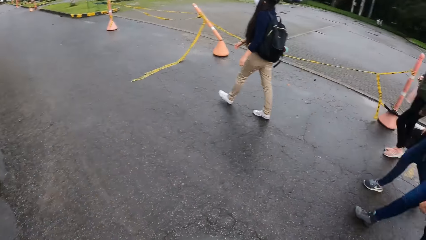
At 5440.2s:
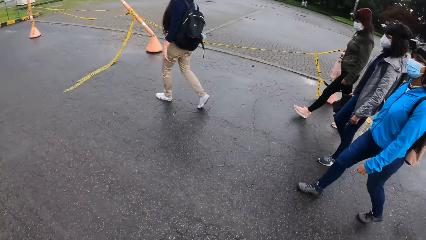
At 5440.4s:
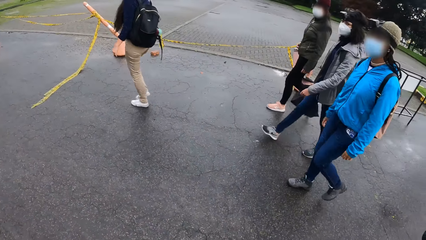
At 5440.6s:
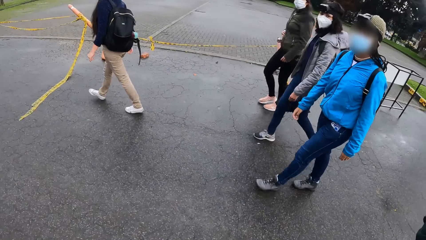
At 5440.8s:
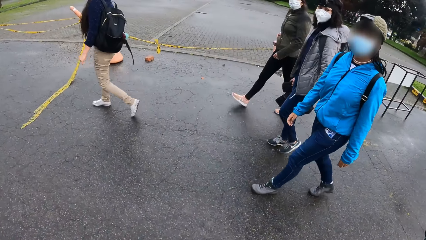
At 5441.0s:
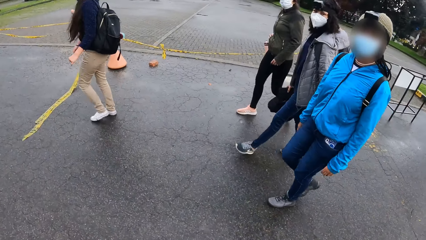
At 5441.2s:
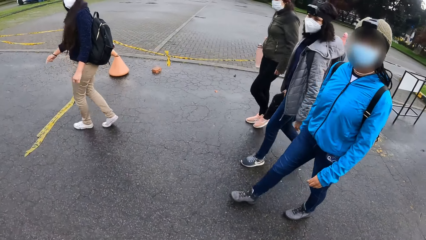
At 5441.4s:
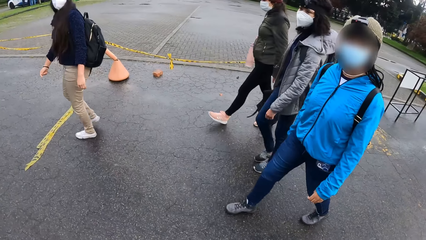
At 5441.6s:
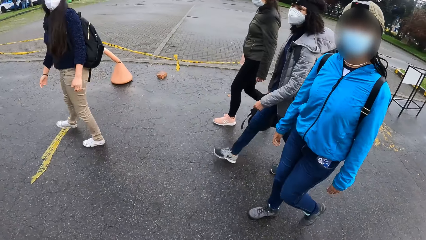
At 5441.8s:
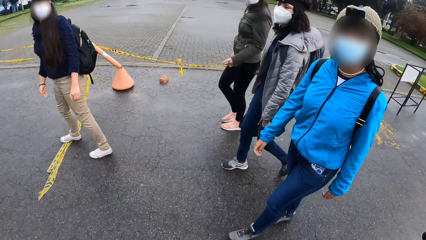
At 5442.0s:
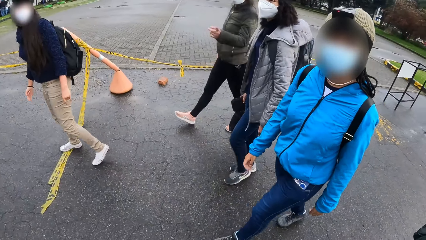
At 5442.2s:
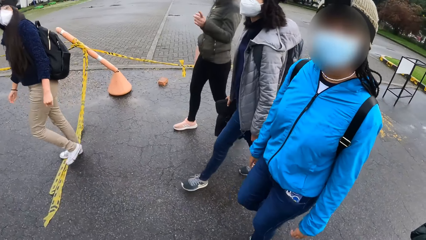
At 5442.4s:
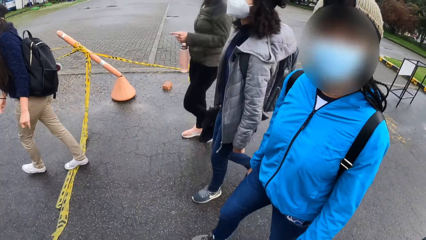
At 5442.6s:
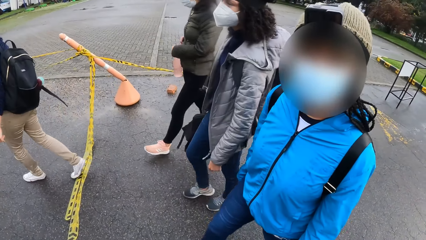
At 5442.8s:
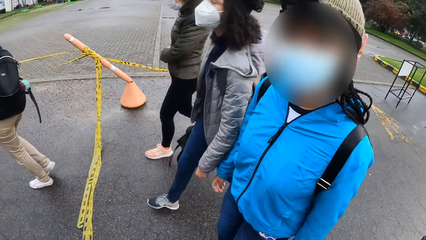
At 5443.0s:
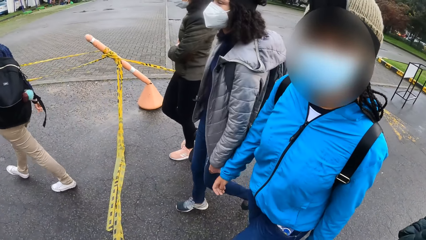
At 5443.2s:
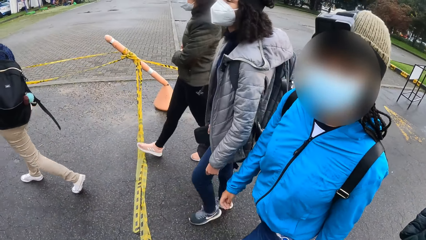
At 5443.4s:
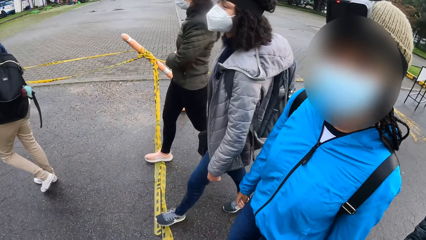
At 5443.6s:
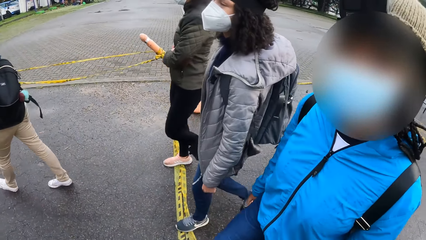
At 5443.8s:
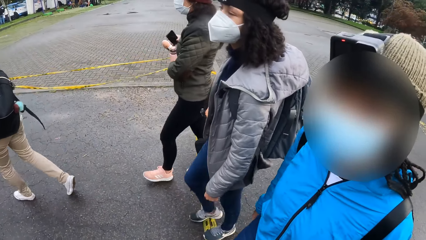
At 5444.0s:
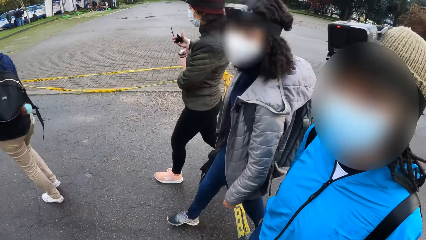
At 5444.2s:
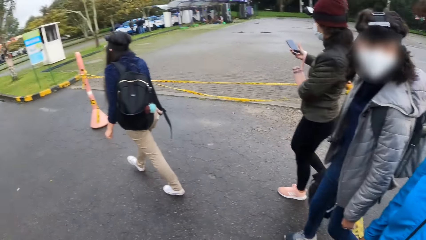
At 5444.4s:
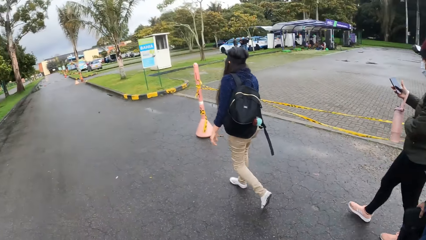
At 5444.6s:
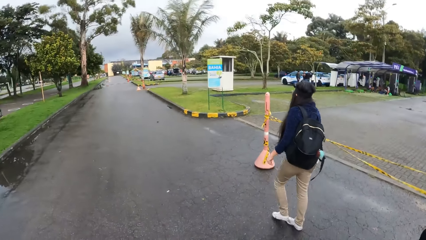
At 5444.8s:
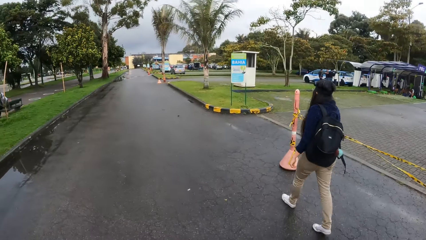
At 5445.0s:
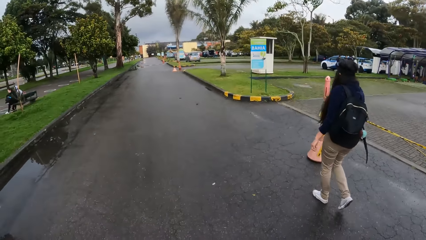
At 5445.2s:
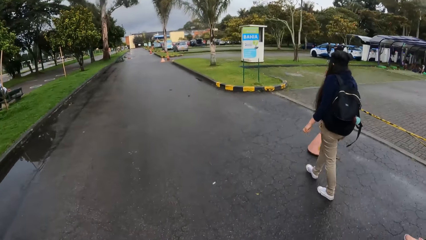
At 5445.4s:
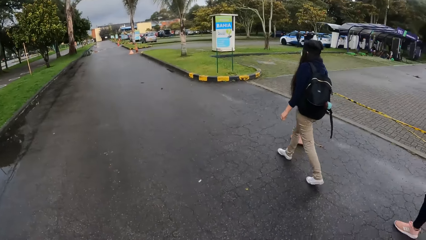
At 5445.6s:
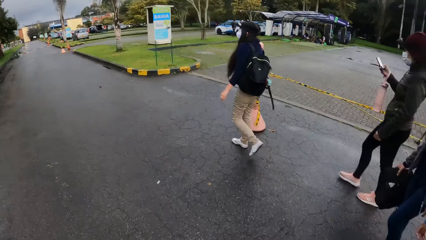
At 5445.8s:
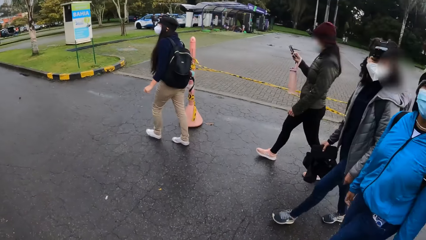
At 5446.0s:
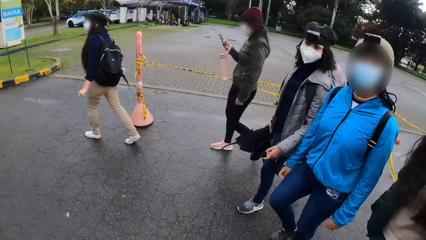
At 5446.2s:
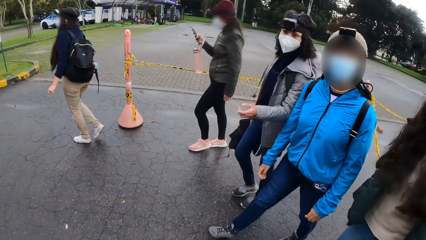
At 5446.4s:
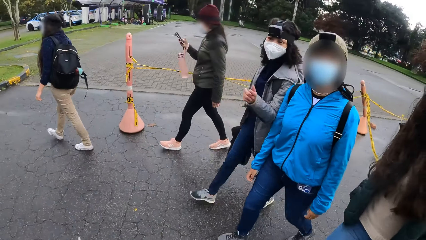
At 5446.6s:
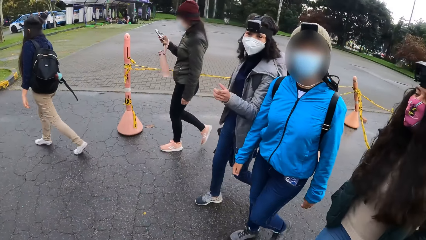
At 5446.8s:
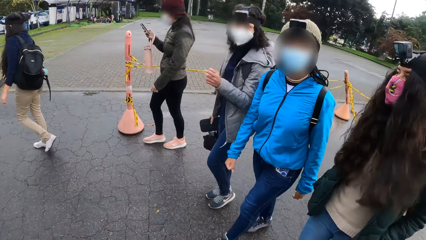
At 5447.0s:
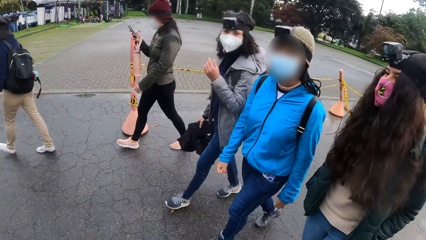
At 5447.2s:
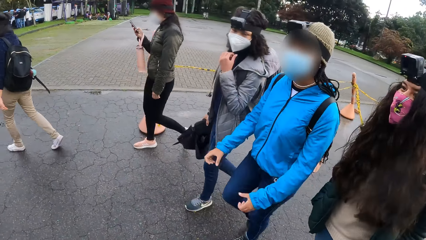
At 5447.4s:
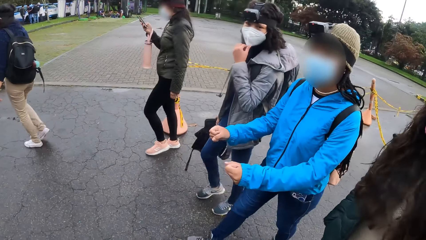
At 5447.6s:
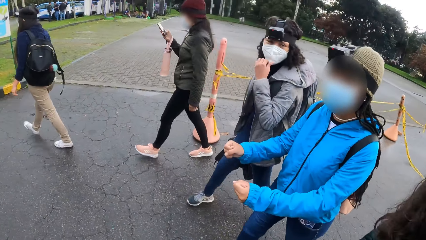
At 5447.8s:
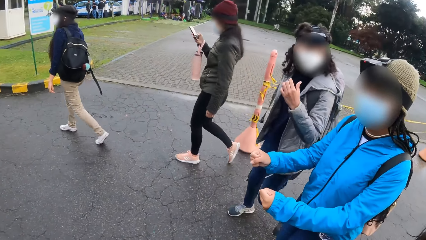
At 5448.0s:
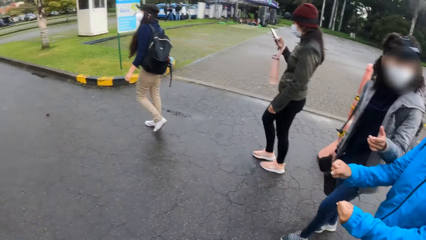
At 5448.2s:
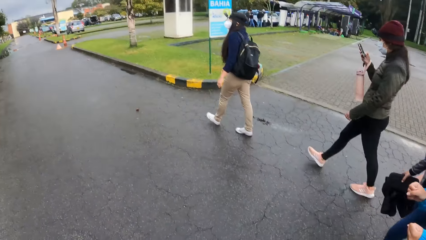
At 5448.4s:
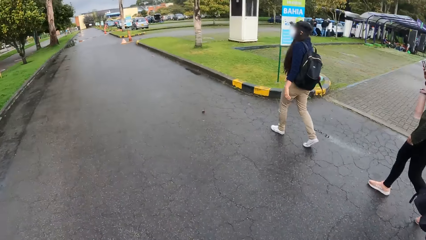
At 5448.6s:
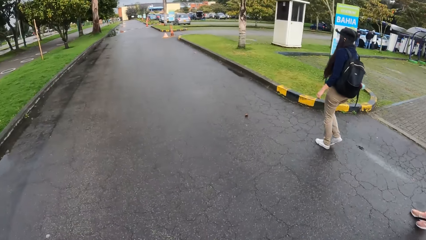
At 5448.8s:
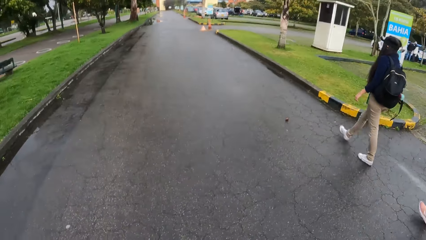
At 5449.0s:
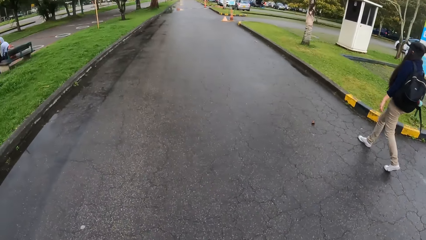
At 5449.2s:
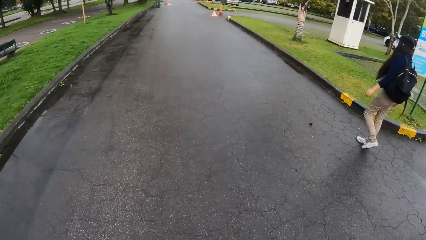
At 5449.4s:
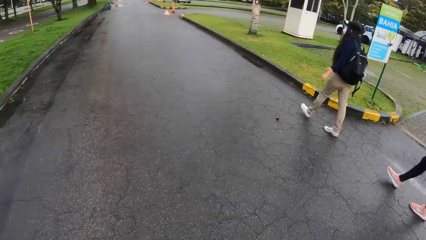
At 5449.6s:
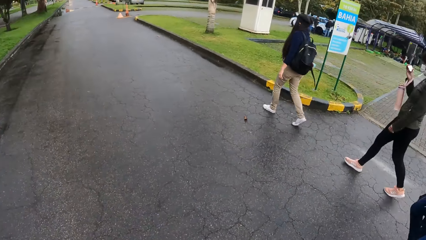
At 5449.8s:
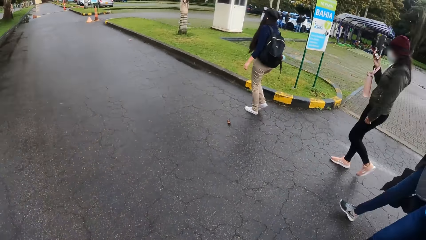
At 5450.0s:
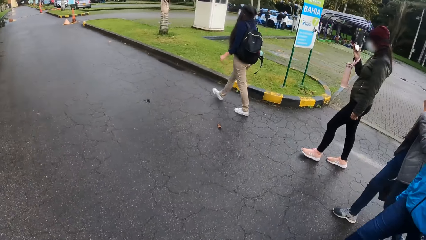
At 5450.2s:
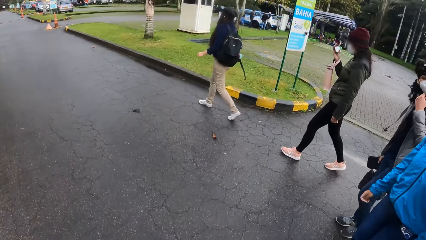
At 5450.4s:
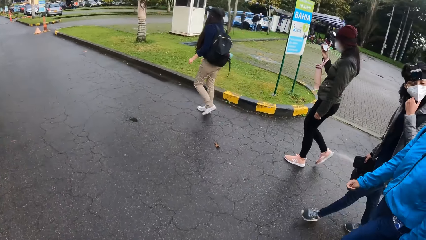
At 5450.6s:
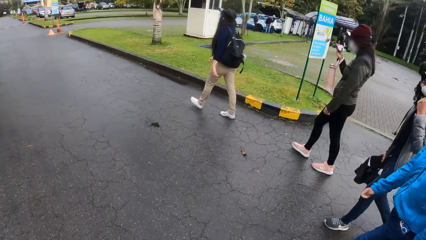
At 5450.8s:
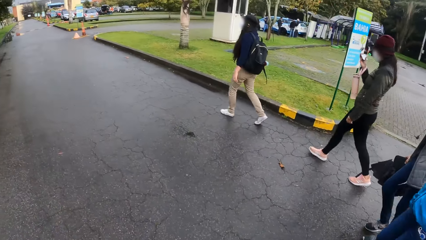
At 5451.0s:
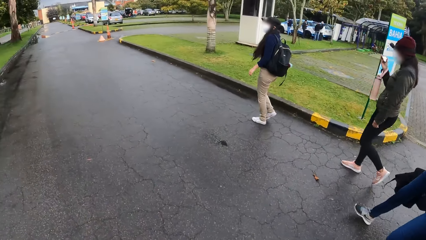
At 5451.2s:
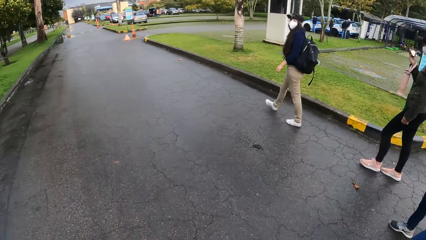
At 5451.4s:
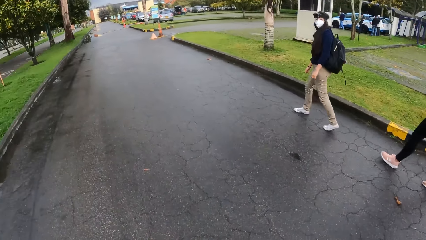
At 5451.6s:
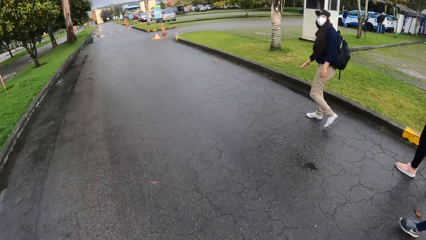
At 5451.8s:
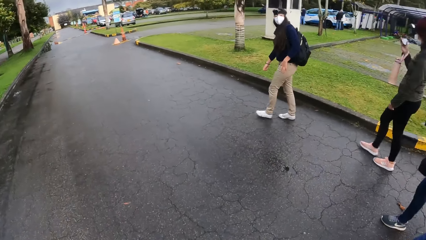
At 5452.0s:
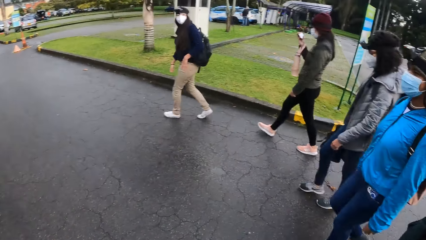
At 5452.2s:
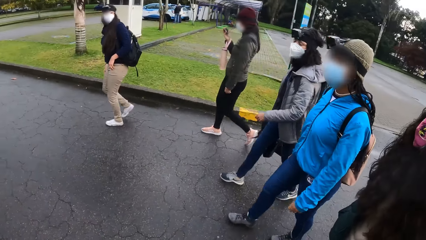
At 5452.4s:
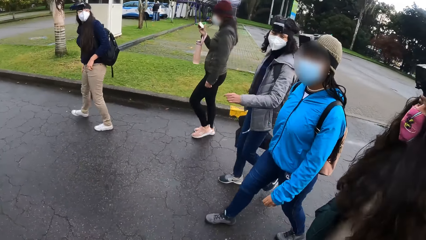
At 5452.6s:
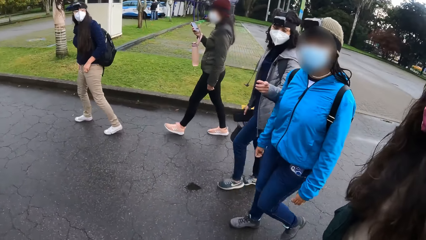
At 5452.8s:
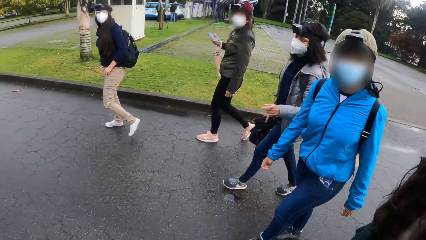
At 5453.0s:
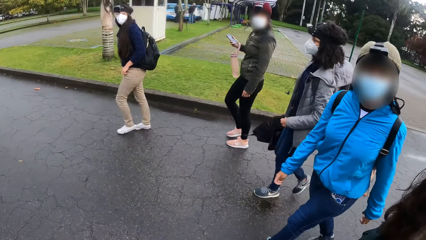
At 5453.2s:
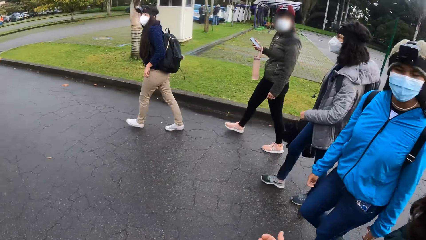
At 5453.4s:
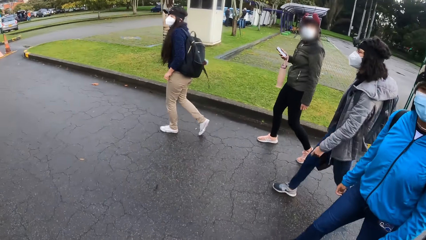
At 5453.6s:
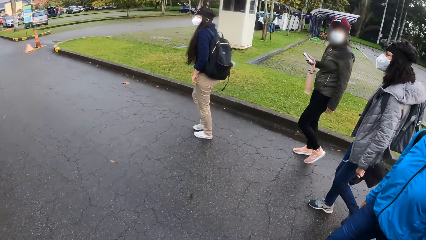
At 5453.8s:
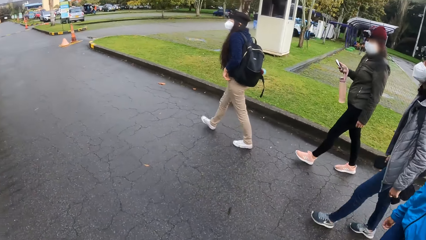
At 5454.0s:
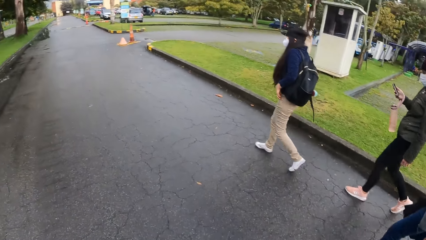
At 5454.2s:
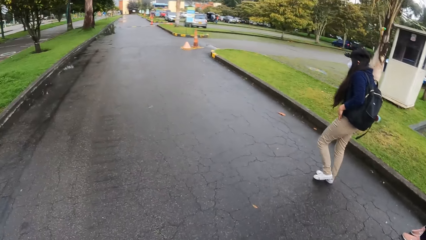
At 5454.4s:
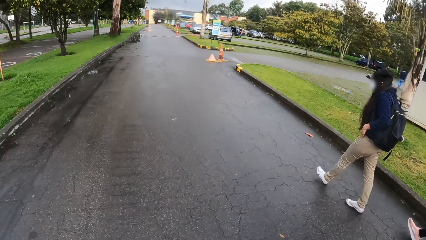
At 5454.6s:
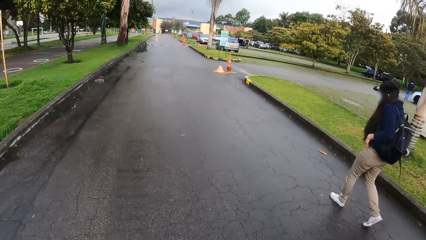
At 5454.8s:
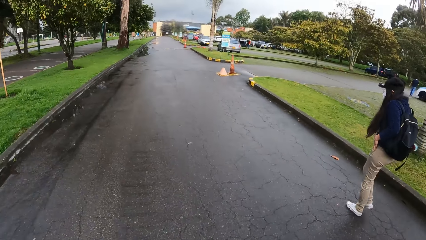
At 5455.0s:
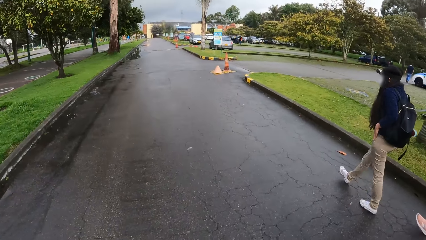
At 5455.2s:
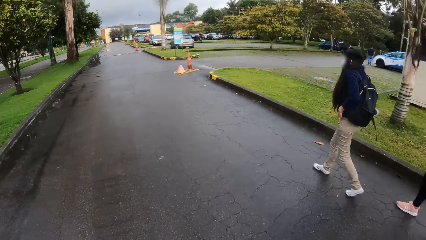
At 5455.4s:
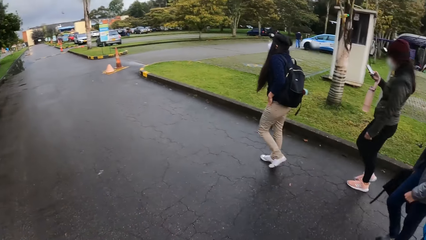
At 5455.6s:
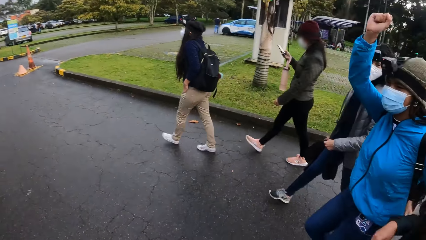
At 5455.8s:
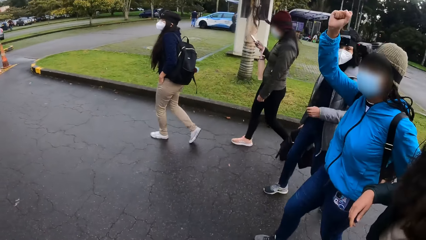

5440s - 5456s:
The camera wearer looks aside. A woman operates a phone with her right hand. The camera wearer looks forward. They look around. They look forward. They look around.
